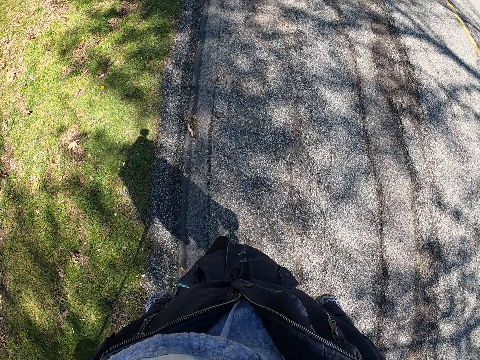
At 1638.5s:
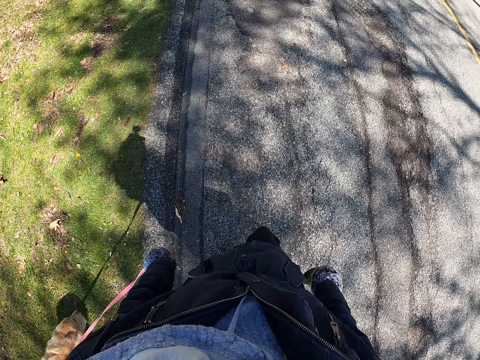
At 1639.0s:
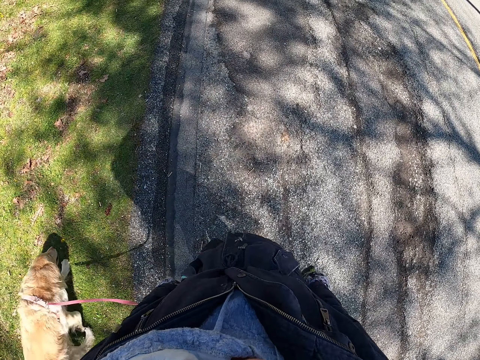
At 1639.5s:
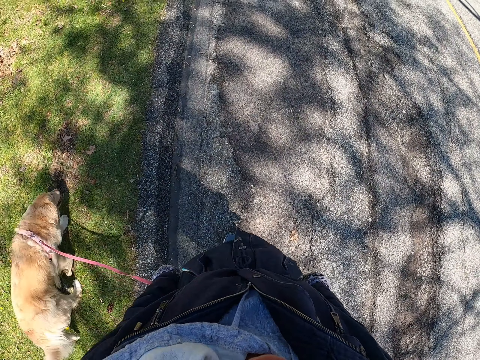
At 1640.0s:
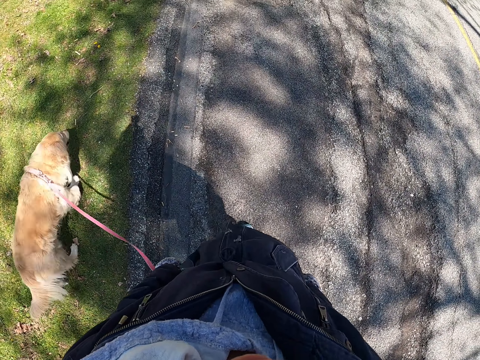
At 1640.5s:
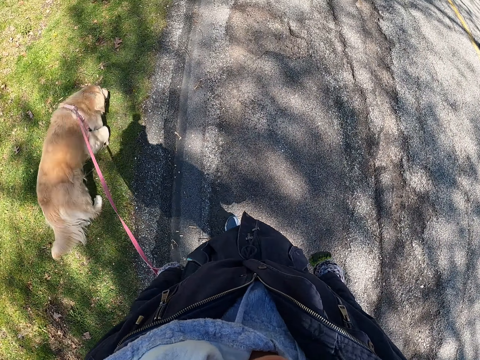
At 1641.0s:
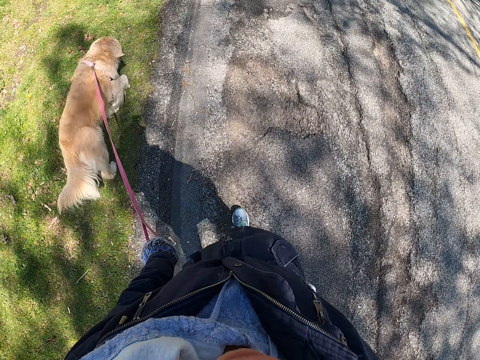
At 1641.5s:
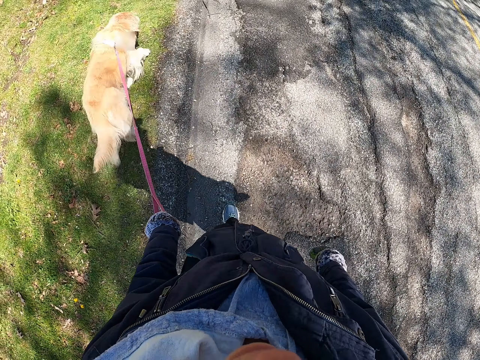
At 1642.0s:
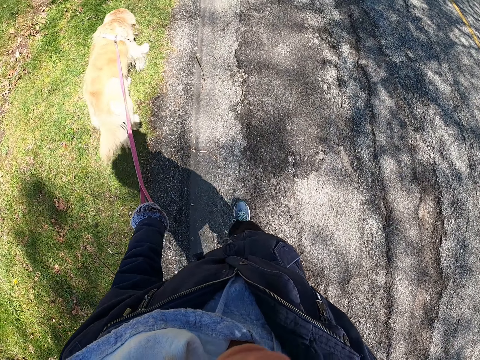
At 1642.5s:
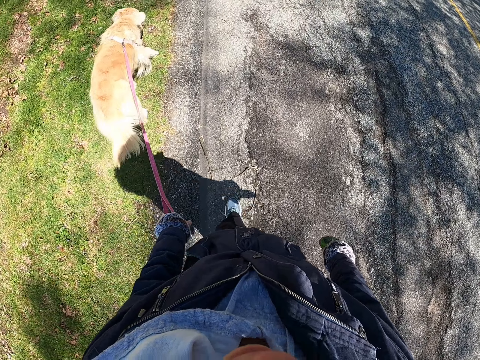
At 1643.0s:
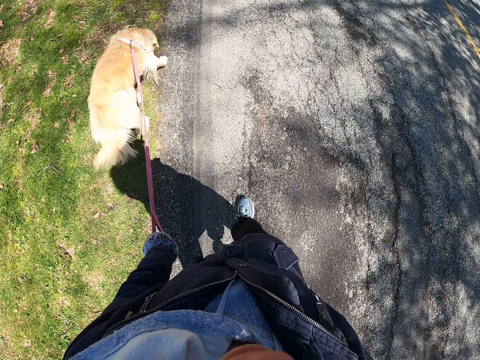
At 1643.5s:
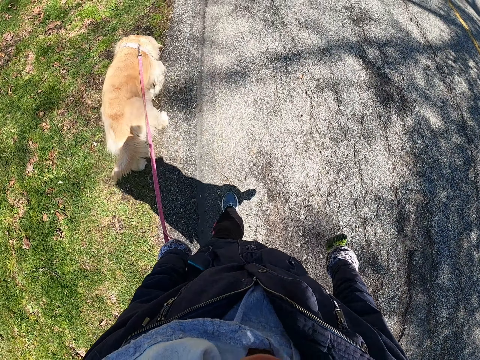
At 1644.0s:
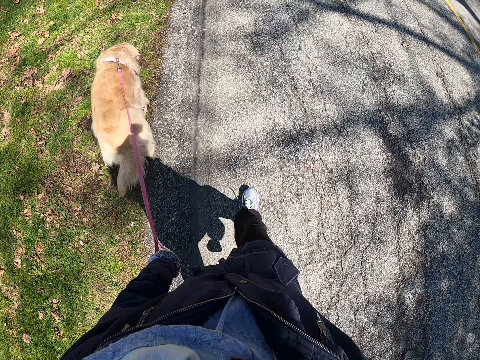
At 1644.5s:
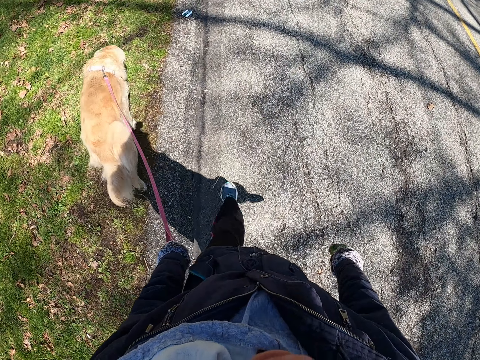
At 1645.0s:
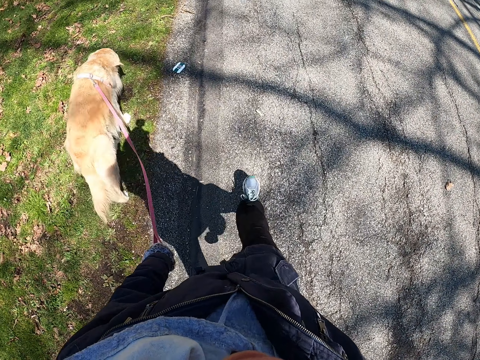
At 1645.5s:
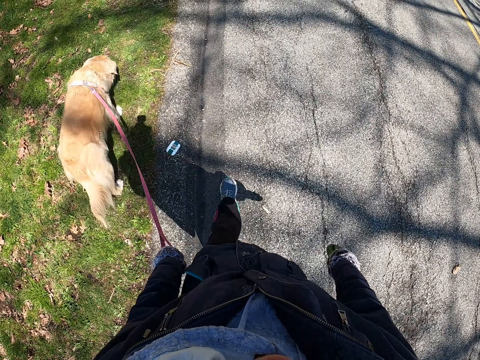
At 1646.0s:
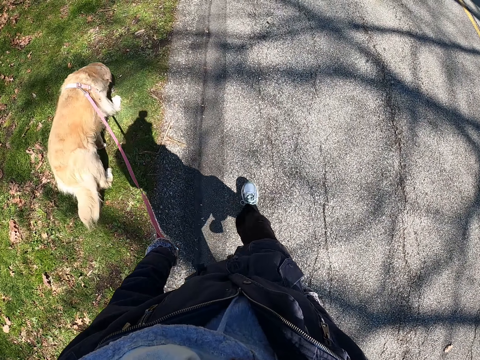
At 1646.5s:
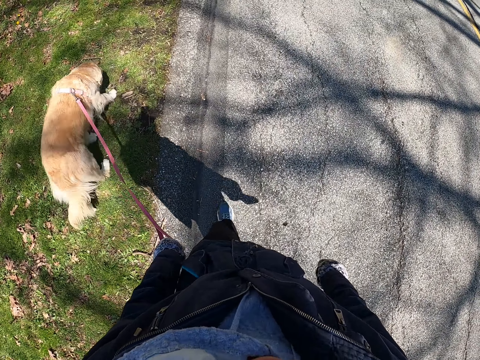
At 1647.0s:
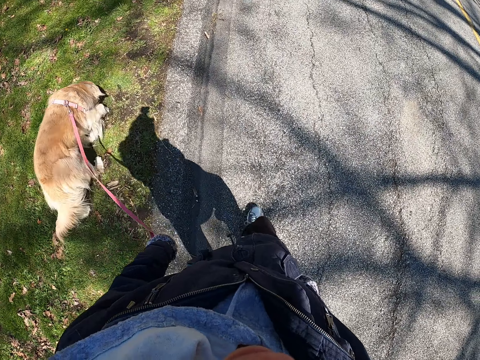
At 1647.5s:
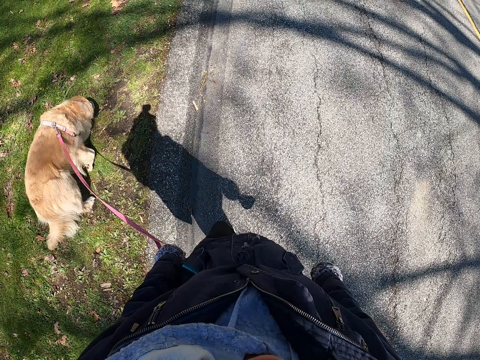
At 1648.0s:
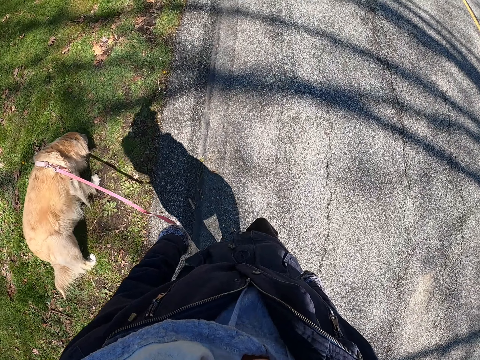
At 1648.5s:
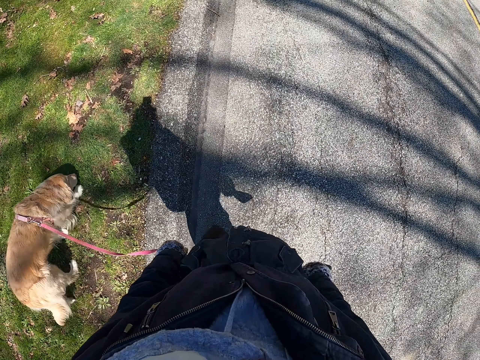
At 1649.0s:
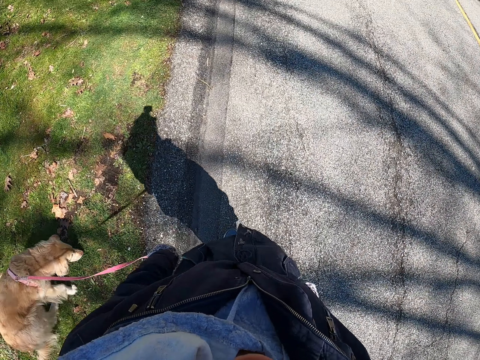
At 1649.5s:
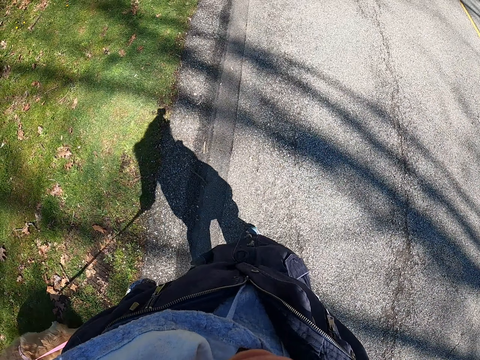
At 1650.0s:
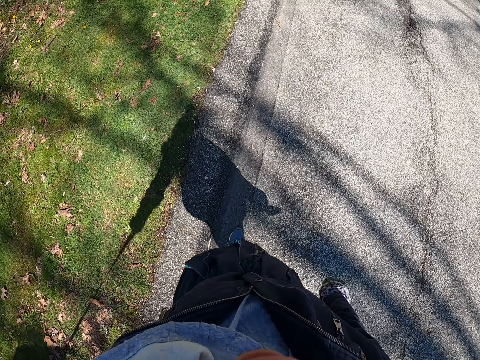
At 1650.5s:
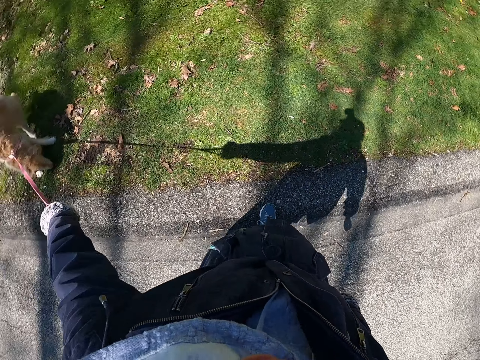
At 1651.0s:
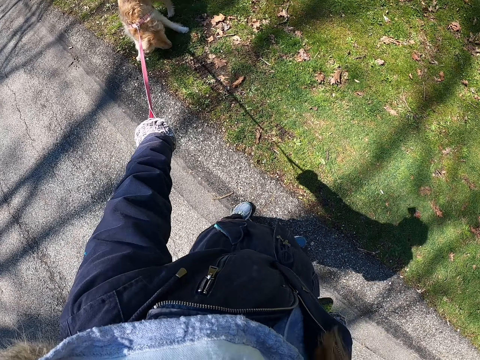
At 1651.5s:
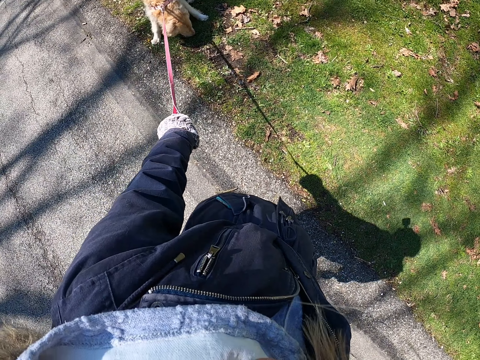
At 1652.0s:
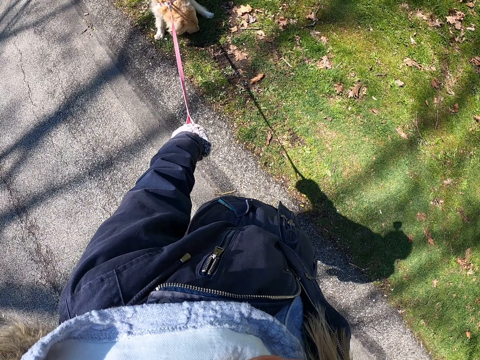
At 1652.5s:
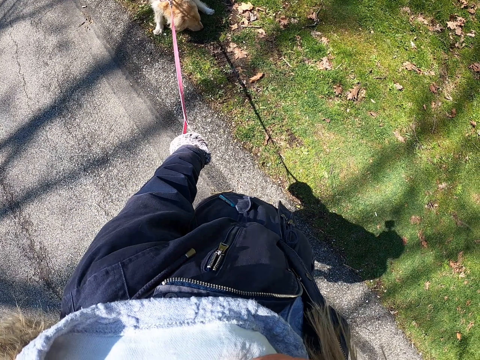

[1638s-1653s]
The camera wearer turns.

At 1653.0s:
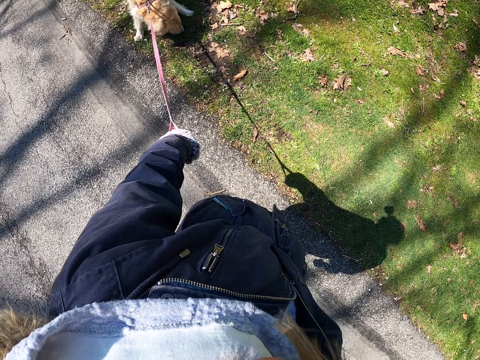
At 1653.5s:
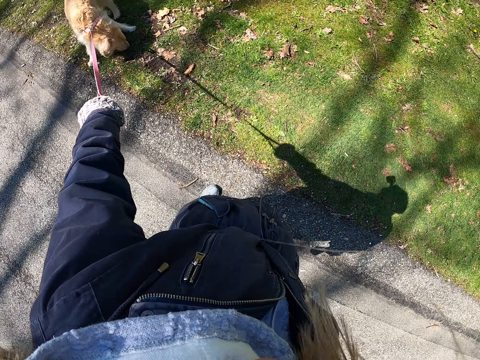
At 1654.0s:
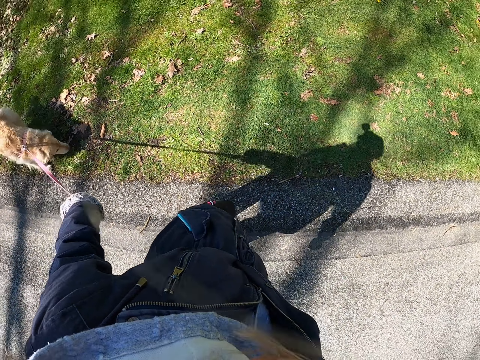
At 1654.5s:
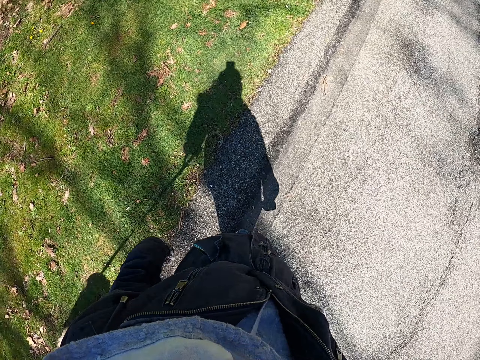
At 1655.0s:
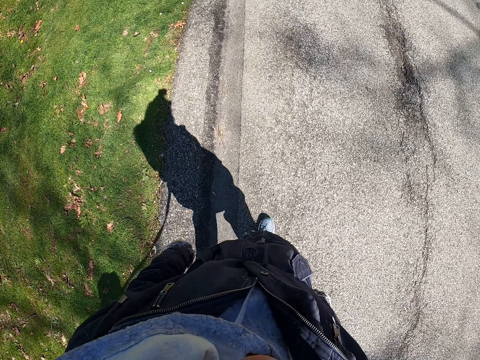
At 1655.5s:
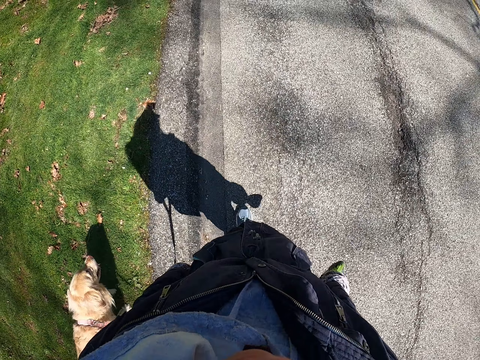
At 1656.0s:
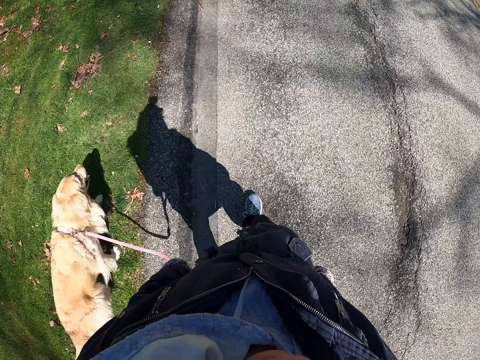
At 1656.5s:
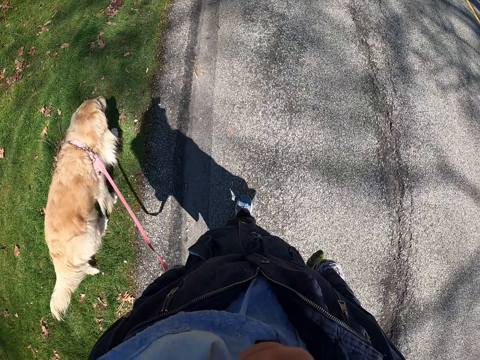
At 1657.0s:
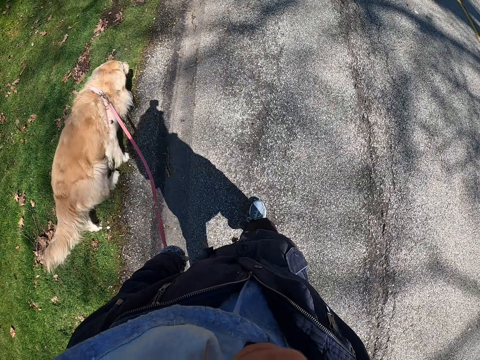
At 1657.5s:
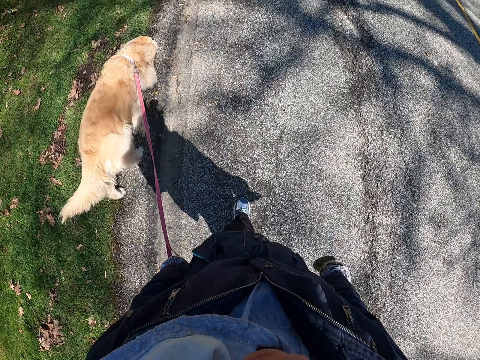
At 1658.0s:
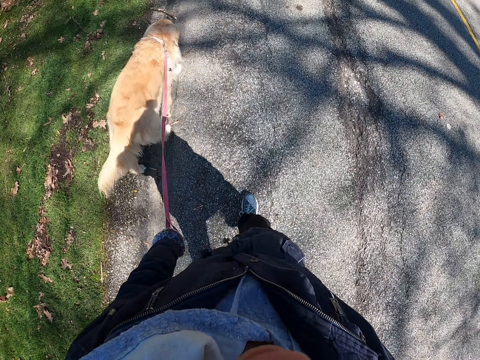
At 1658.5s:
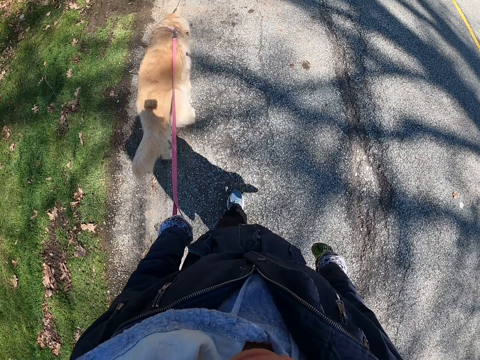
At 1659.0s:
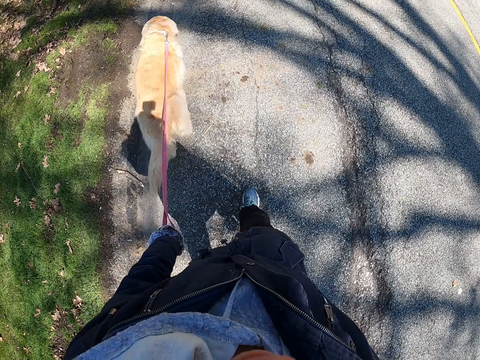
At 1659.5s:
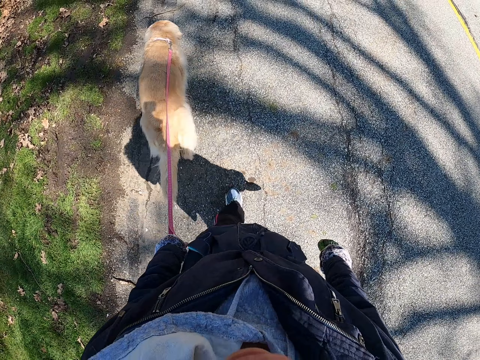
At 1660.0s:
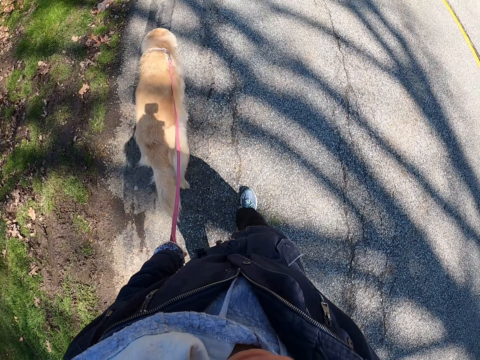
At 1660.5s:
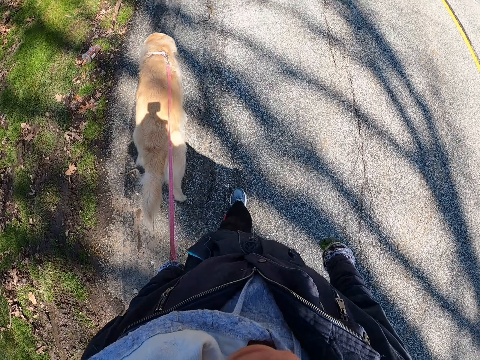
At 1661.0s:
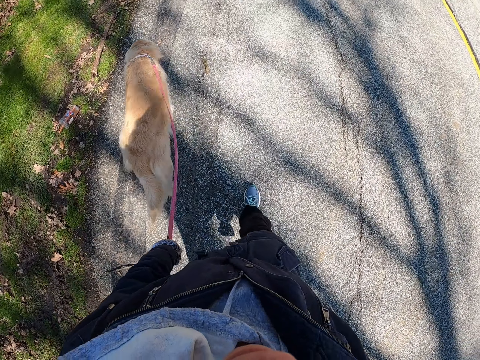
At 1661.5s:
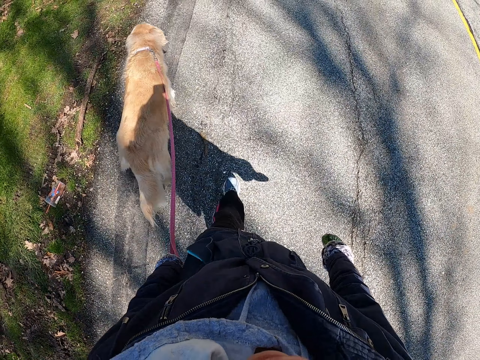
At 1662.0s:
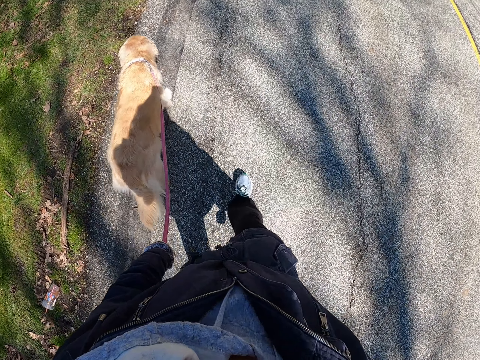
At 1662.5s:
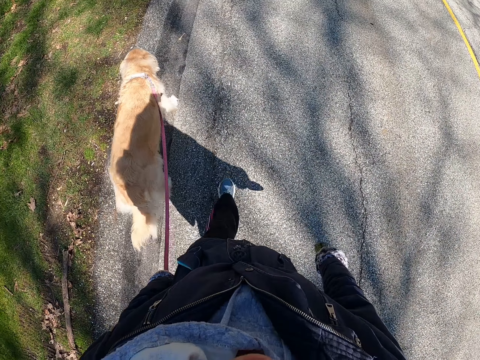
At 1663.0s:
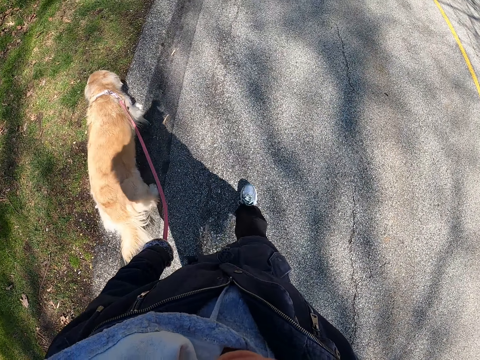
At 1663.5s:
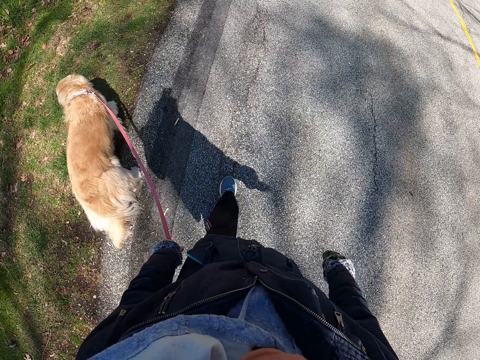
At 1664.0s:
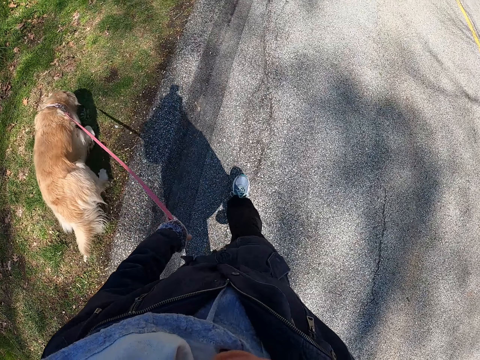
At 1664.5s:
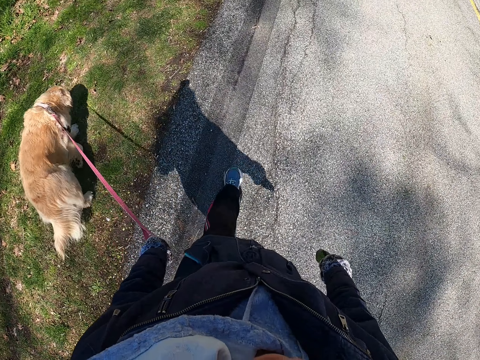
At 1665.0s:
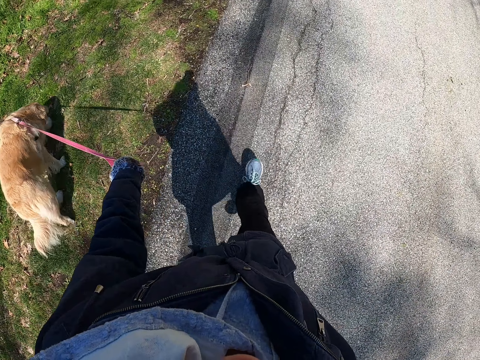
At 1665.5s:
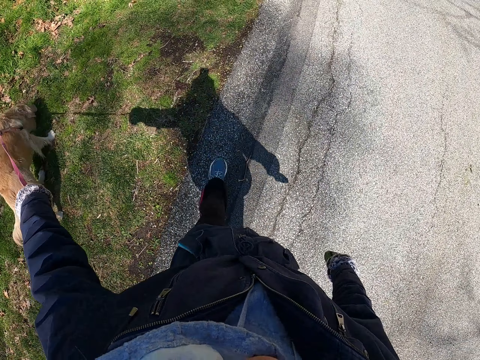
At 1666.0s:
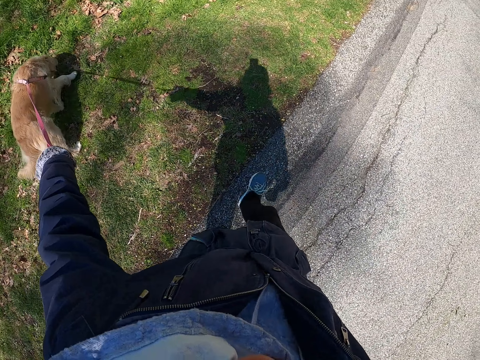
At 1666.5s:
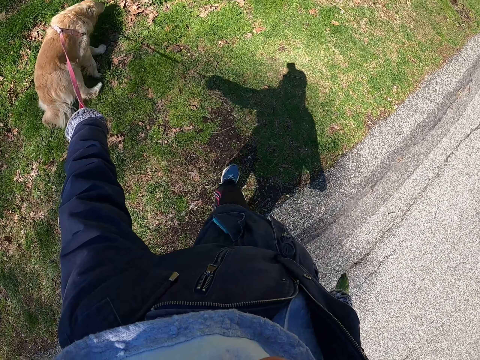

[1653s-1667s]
The camera wearer pulls the dog leash. They walk with the dog beside them. They walk with the dog in front of them. They walk with the dog beside them.
